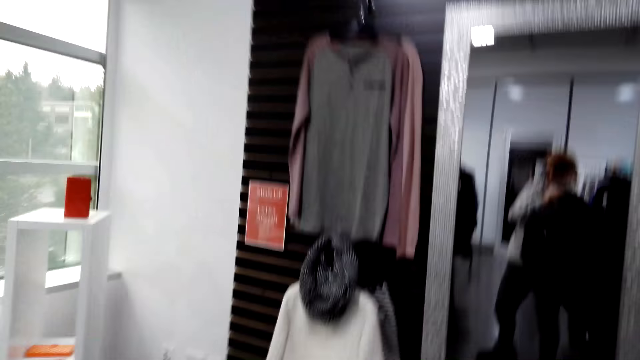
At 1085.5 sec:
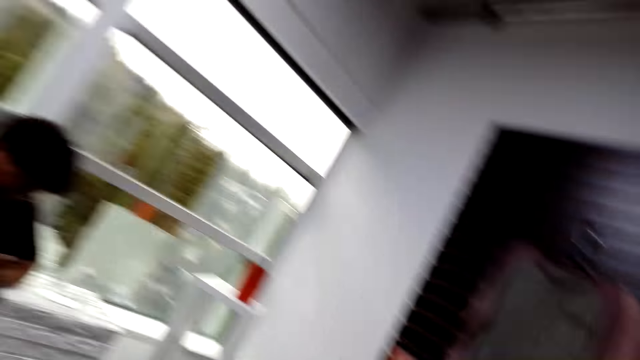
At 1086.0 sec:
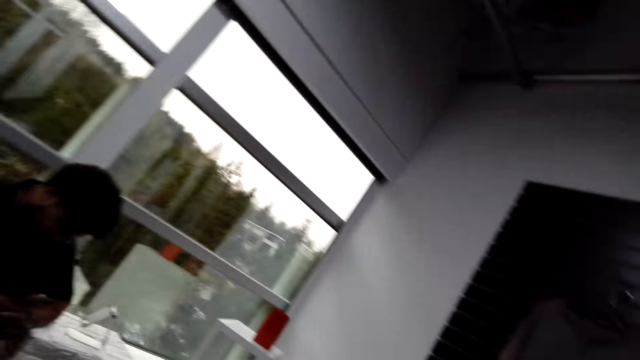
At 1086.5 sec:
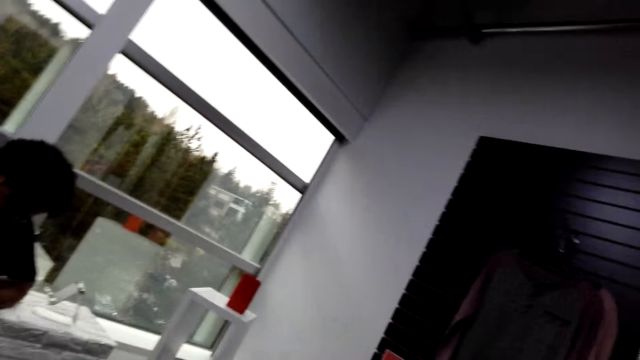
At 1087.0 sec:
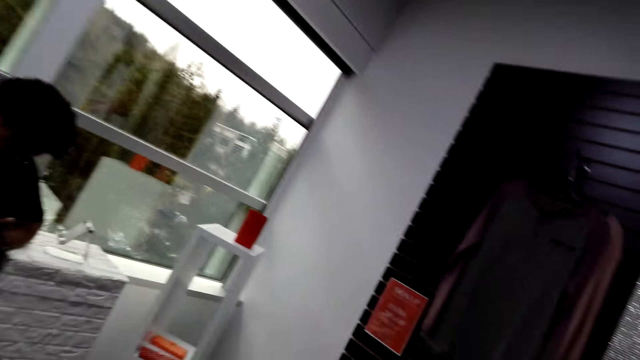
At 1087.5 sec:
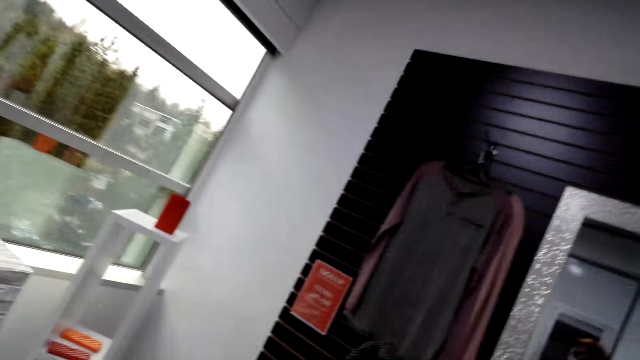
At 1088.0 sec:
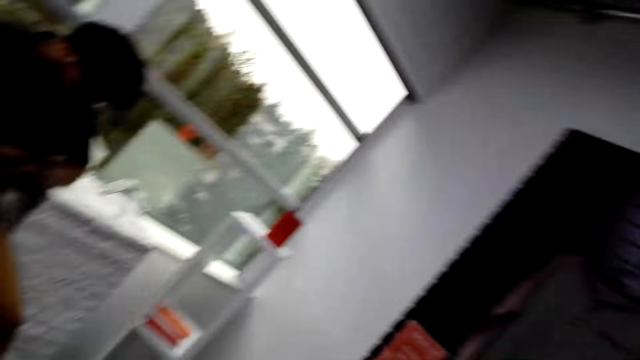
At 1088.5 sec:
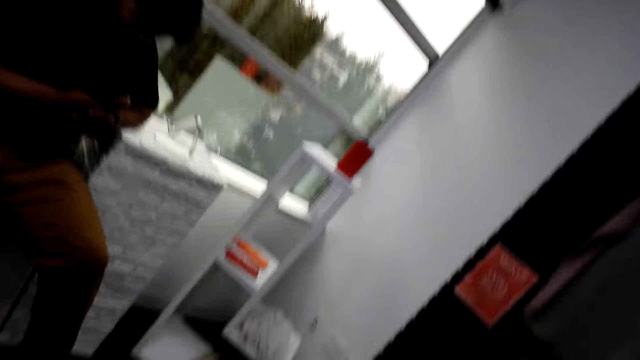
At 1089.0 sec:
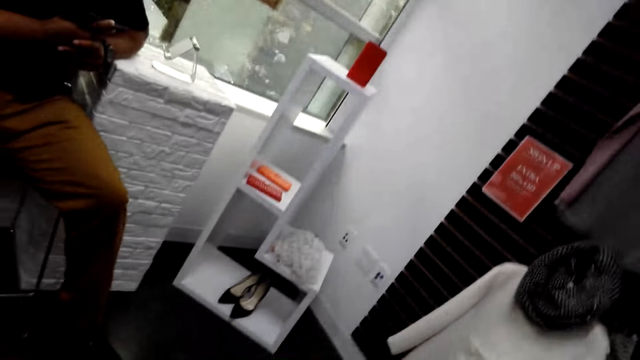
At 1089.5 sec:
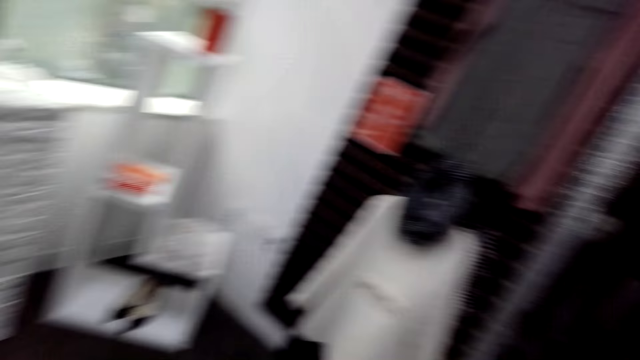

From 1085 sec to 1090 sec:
The camera wearer looks forward. They look around the fabric holder.

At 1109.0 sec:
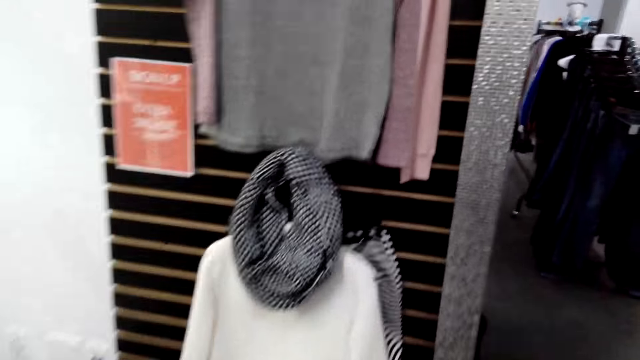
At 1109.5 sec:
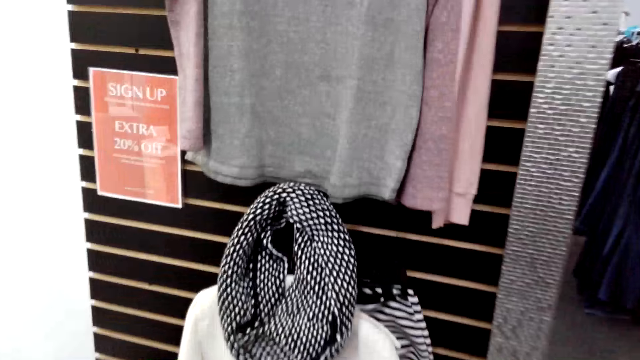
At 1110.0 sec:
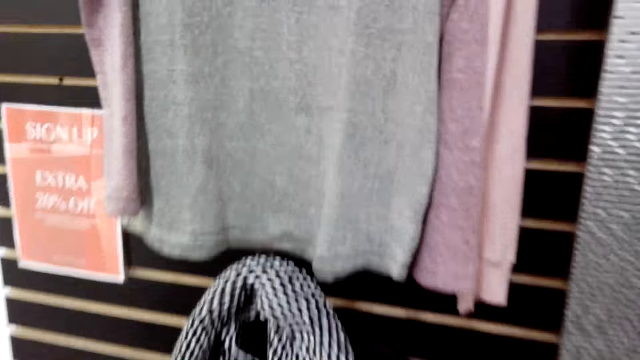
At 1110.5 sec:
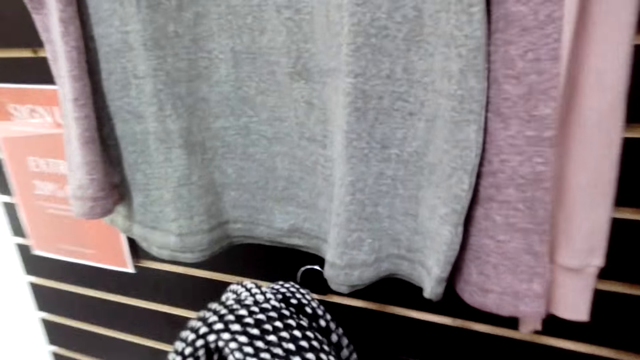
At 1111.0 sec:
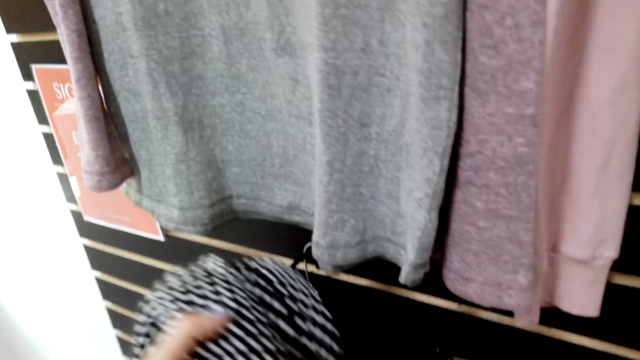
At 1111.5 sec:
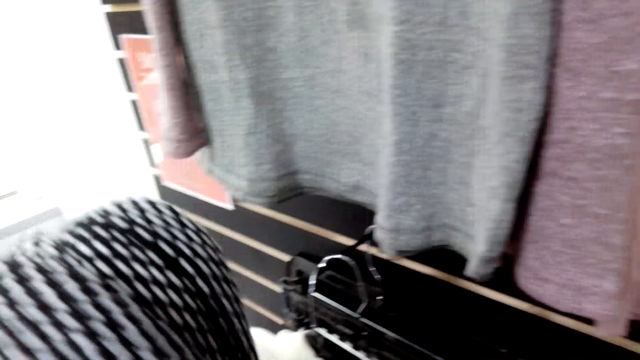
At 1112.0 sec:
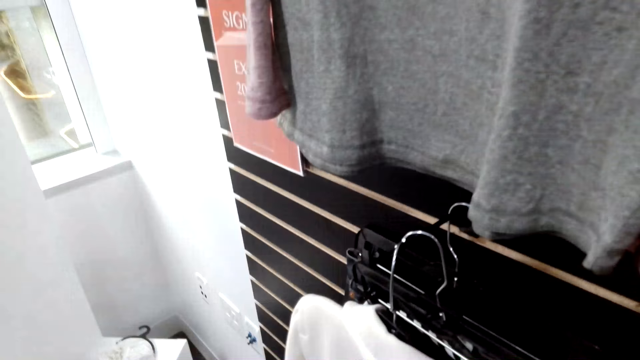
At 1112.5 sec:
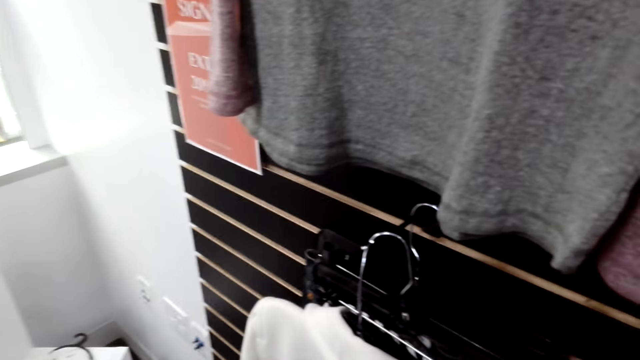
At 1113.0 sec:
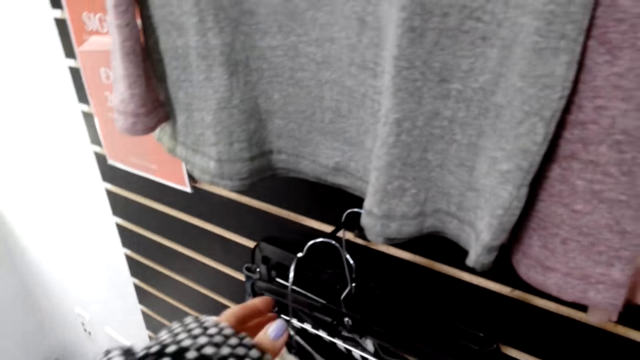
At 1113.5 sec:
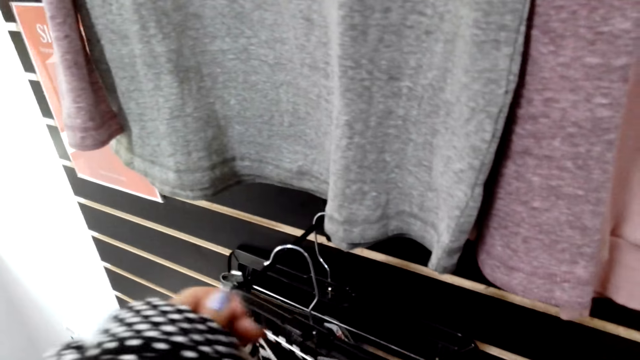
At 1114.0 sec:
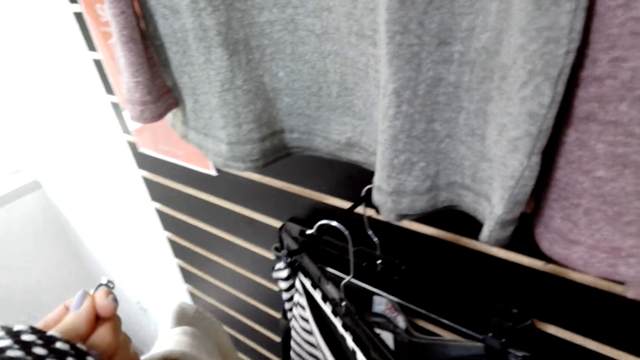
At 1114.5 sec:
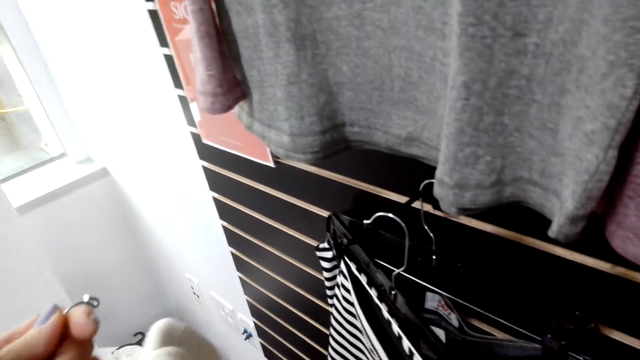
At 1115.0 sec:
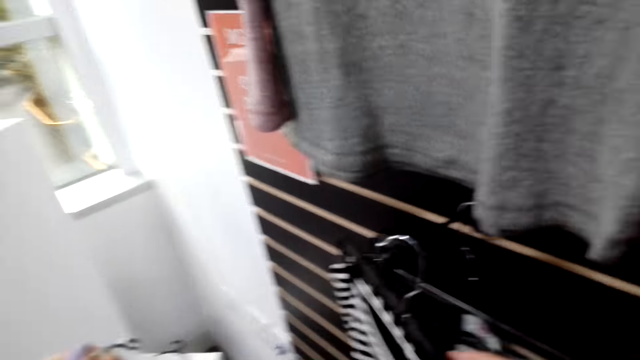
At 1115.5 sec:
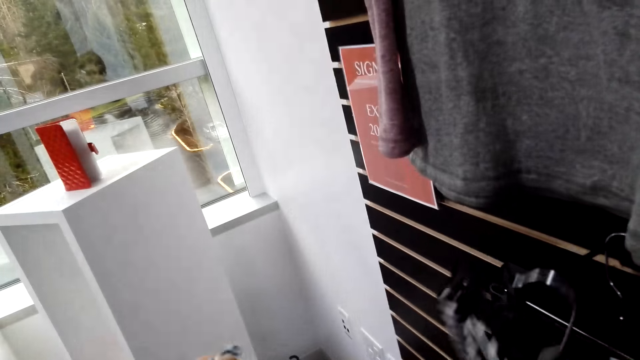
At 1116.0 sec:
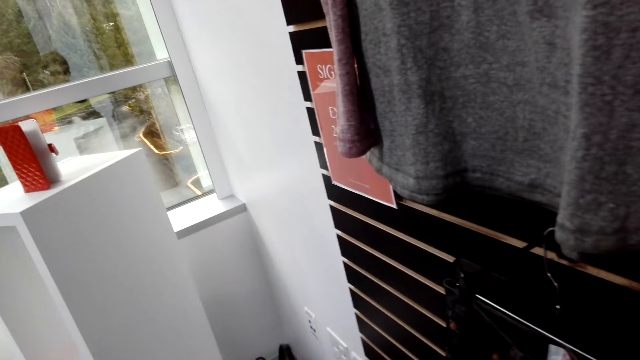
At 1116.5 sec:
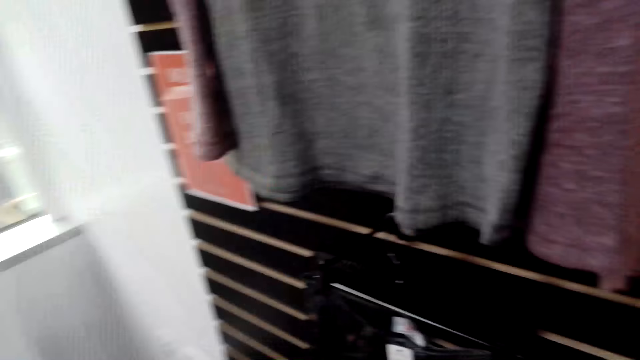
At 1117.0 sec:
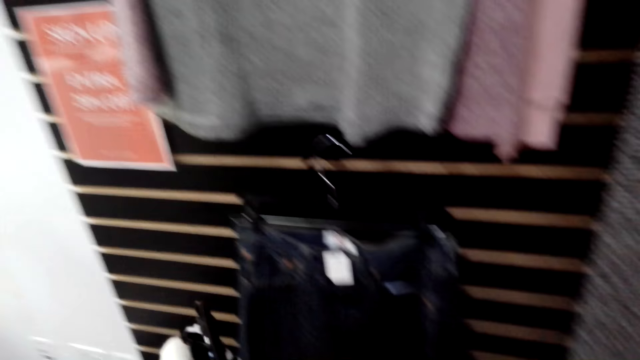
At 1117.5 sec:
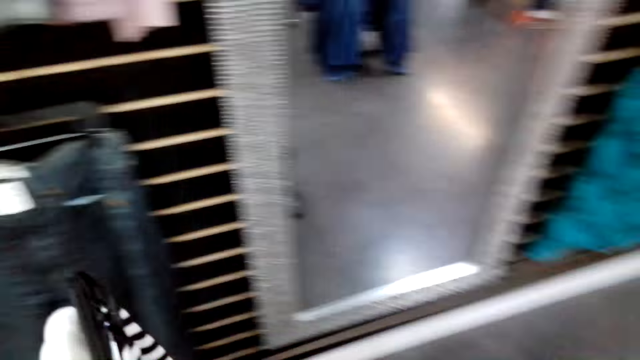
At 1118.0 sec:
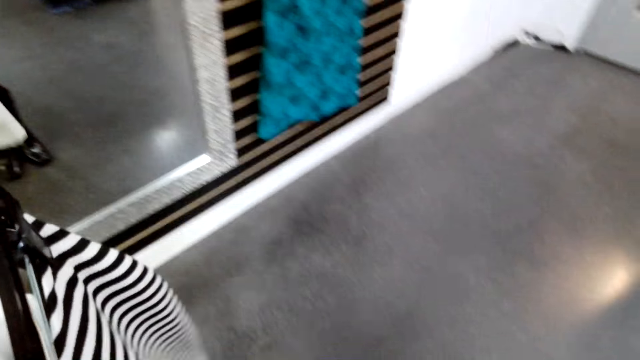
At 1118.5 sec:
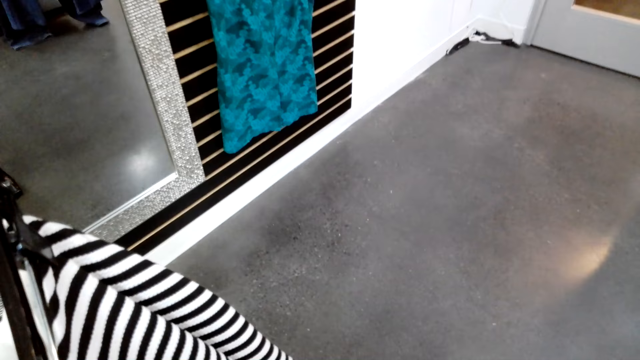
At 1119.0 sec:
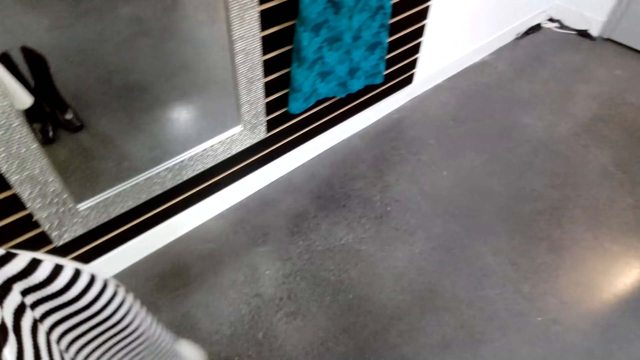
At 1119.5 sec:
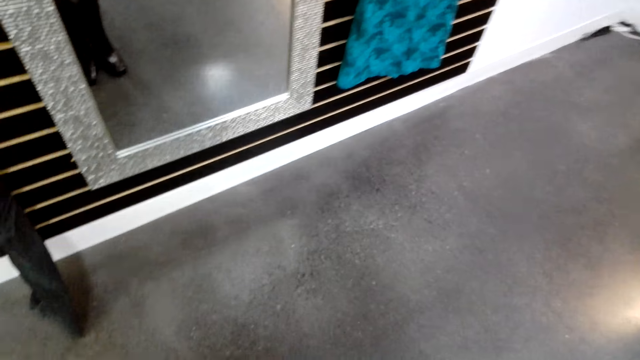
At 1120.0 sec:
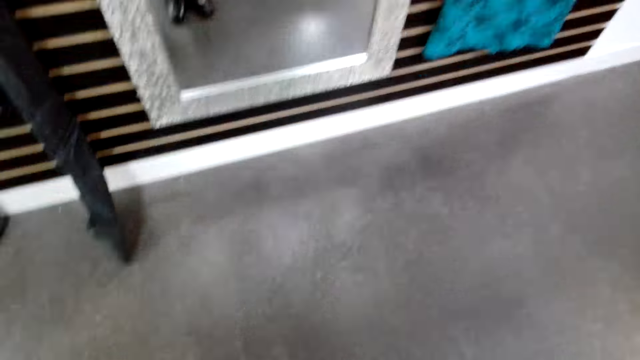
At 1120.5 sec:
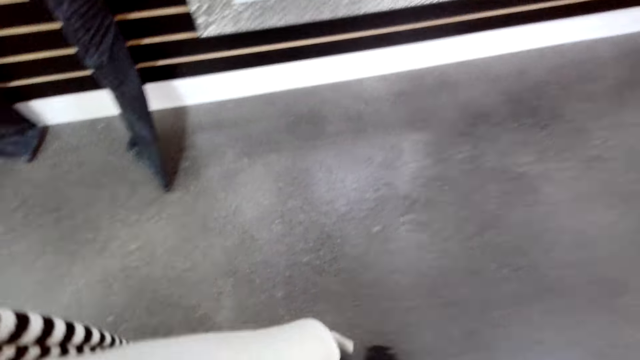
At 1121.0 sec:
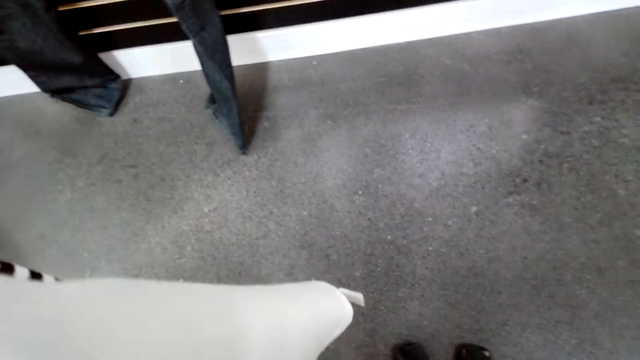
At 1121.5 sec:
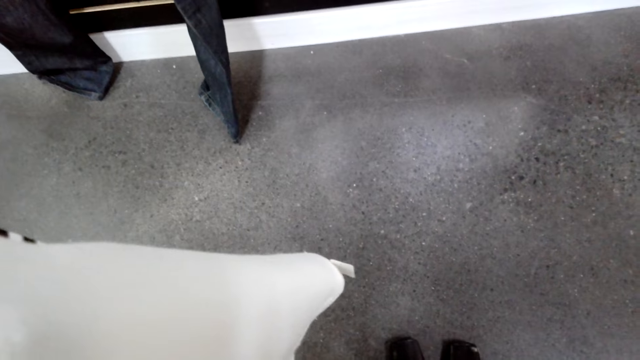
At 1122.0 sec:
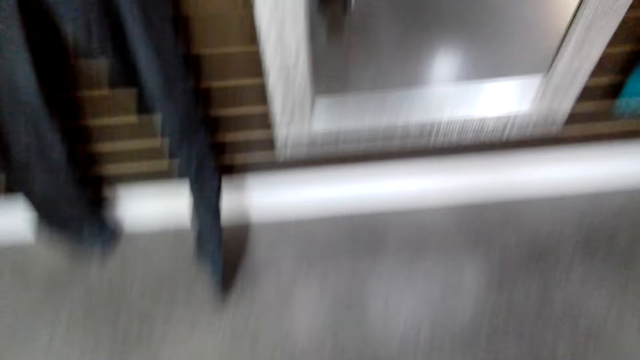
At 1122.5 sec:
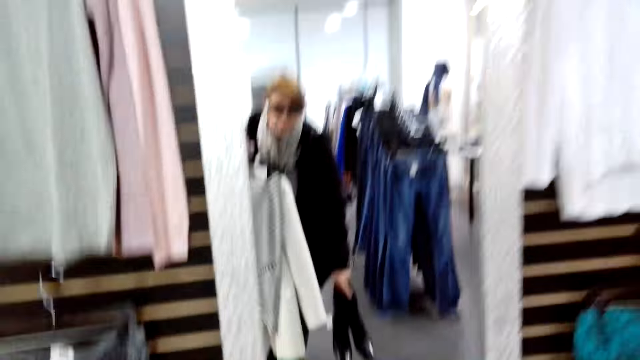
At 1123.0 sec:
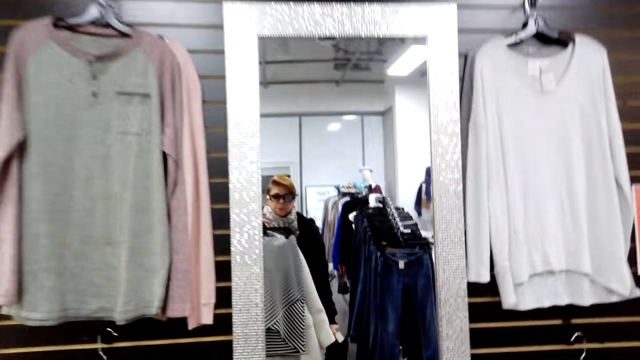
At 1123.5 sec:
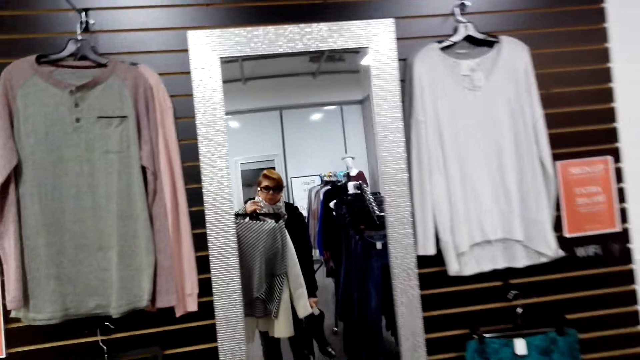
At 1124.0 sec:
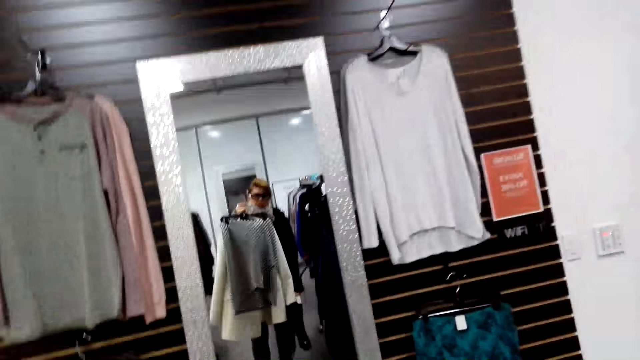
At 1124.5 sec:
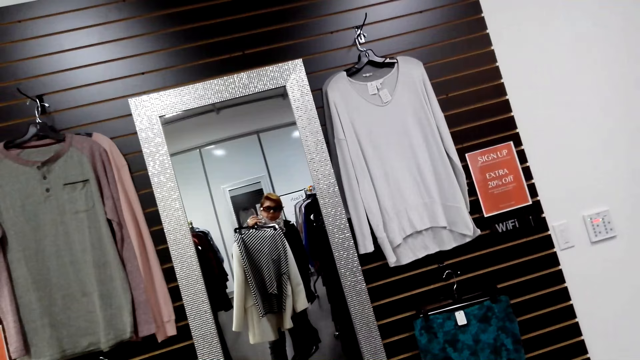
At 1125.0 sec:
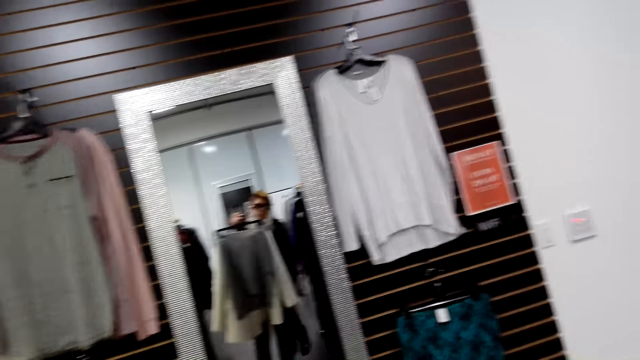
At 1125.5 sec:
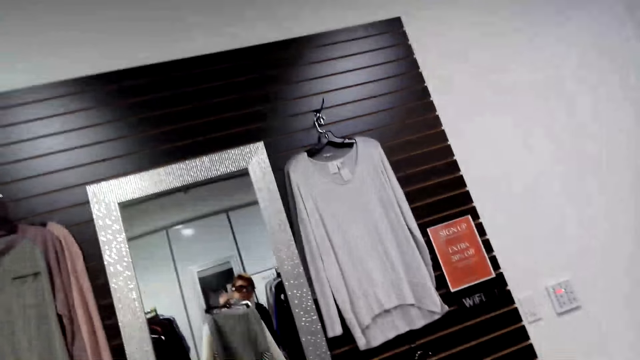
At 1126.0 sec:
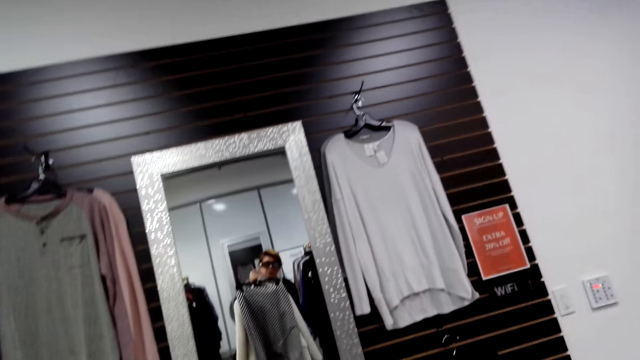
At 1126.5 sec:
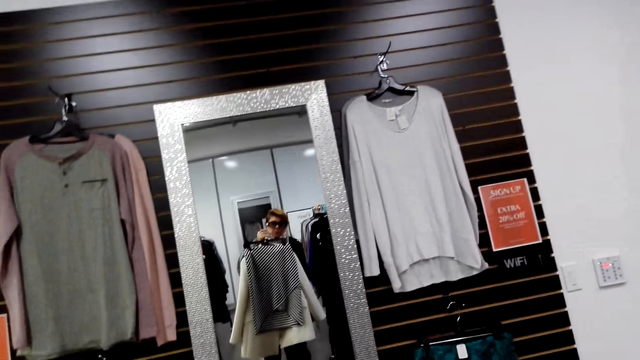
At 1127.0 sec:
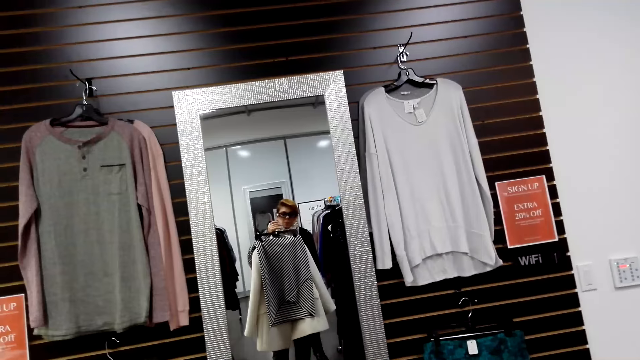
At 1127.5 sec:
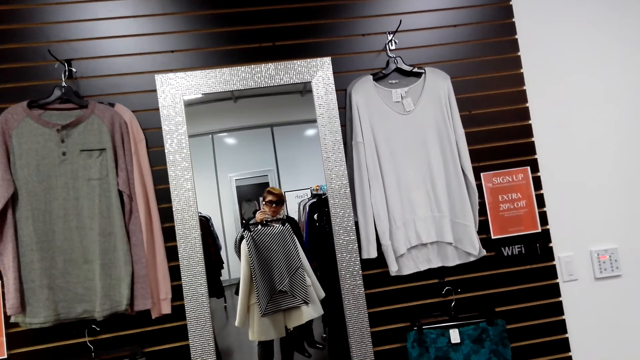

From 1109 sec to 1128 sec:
The camera wearer picks the scarf on the hook. They take another cloth on the hook from the display. They stand on the floor. They look on the mirror with clothes and shoes.
